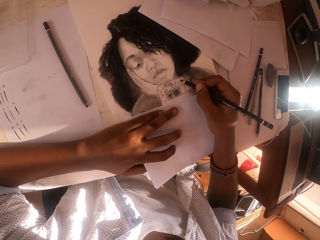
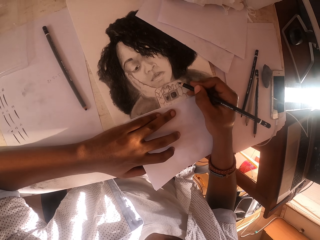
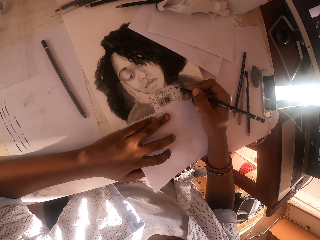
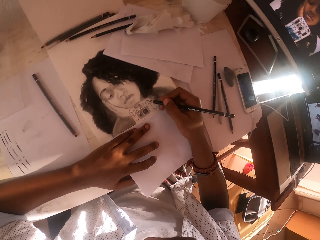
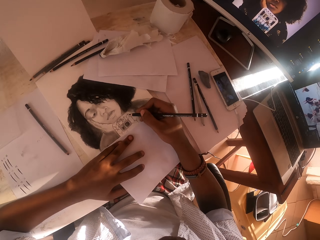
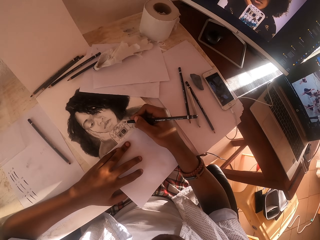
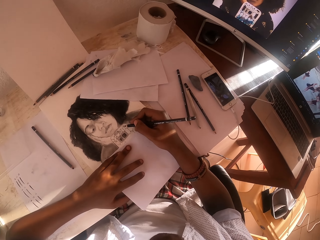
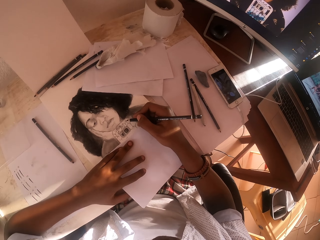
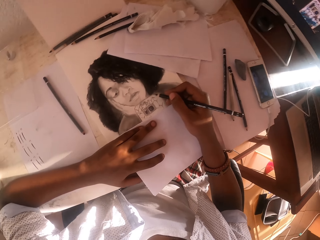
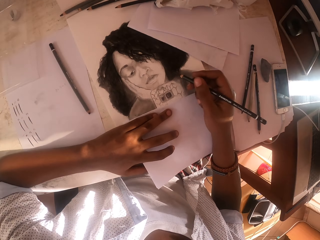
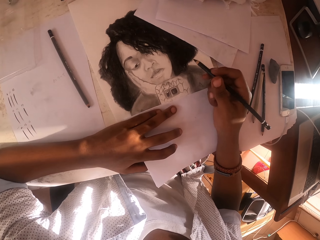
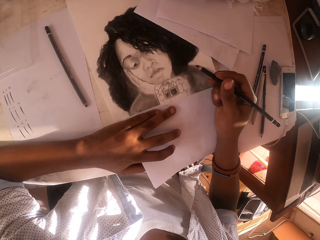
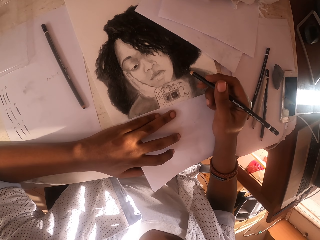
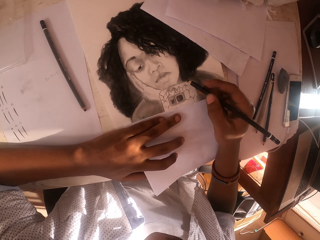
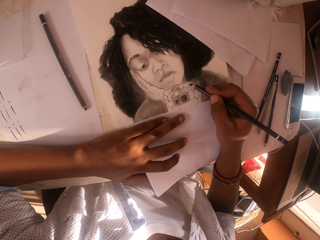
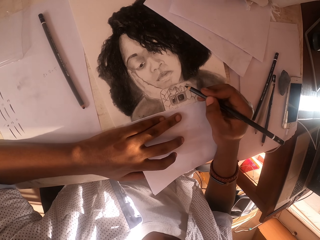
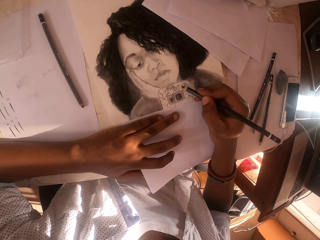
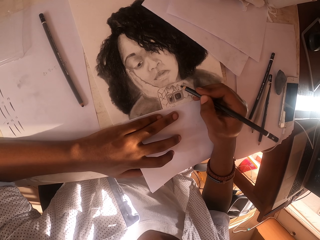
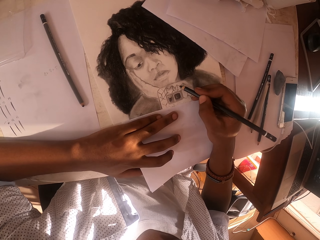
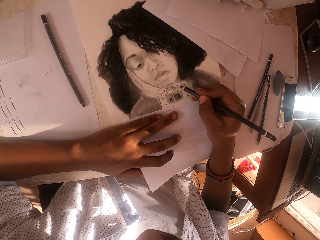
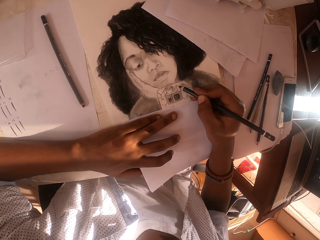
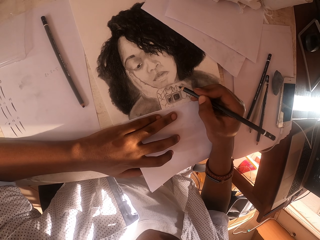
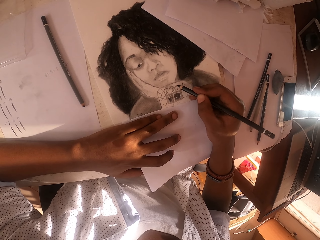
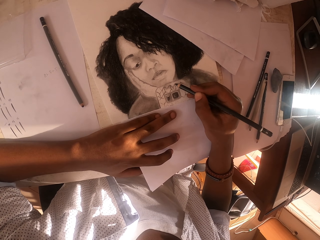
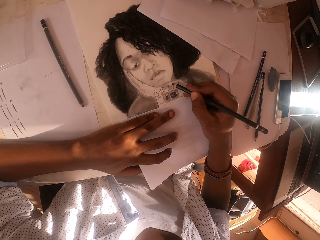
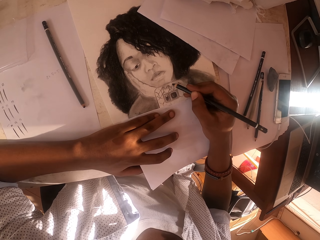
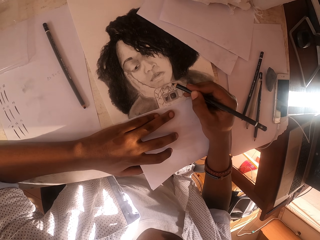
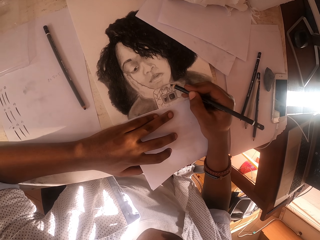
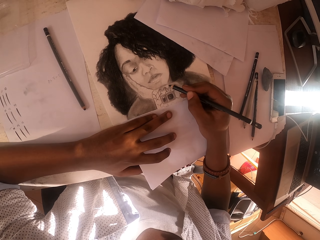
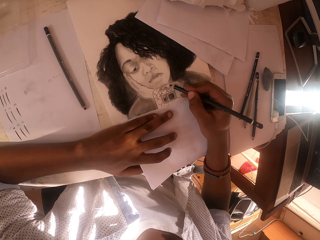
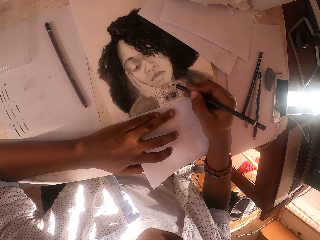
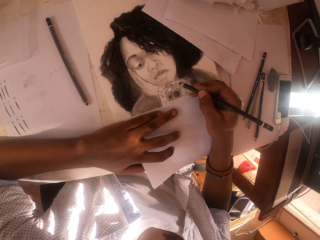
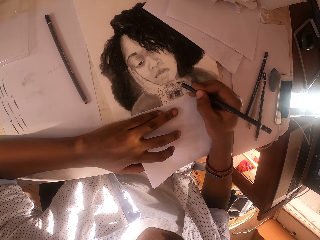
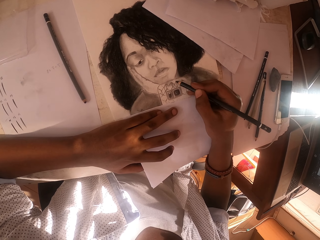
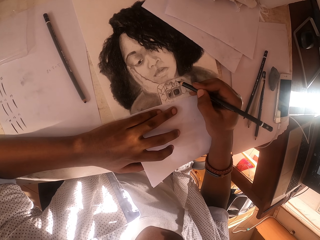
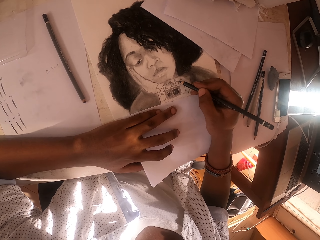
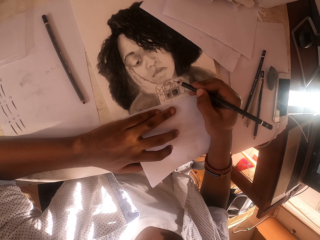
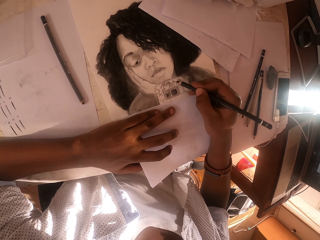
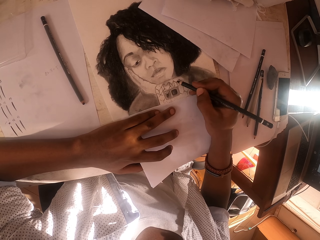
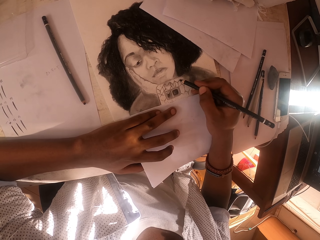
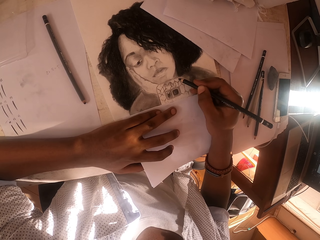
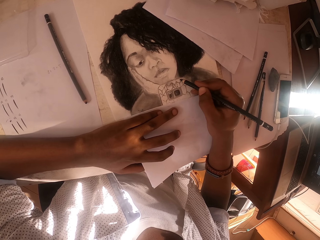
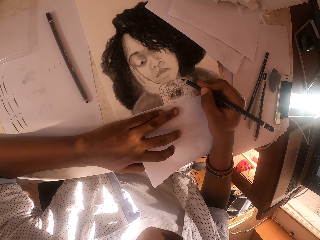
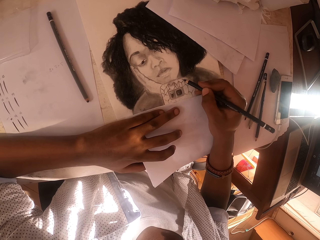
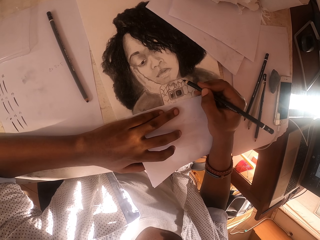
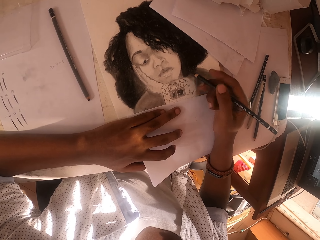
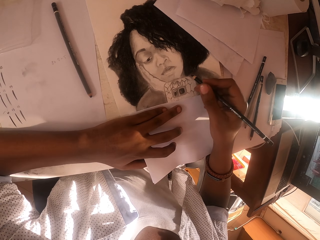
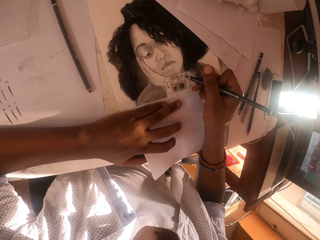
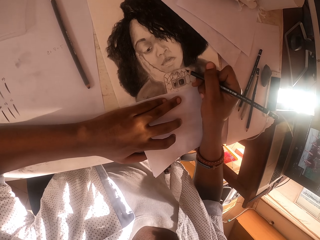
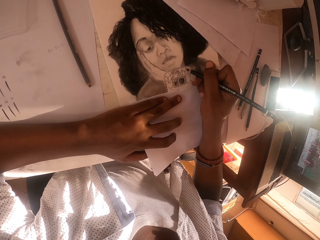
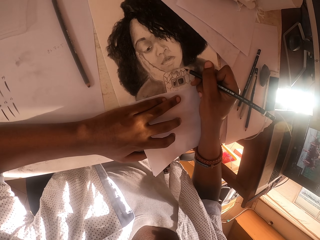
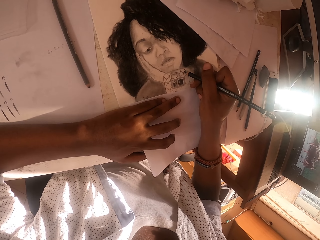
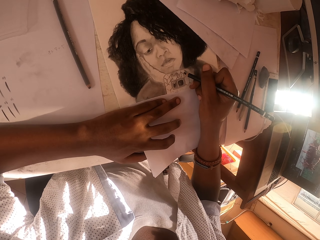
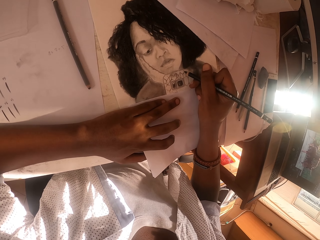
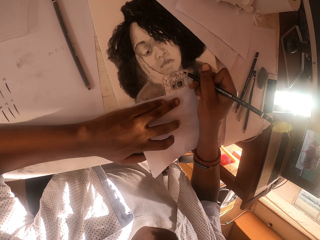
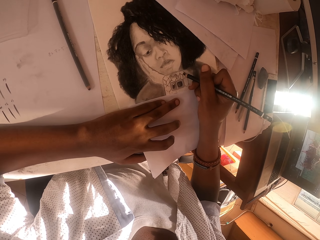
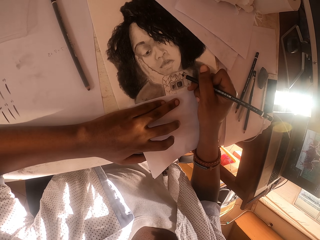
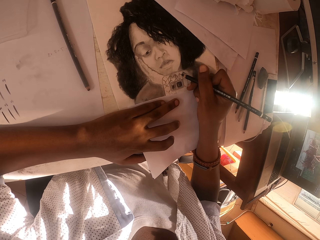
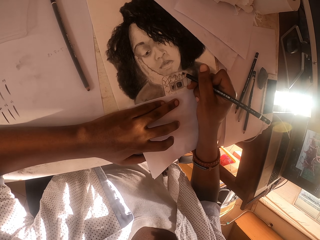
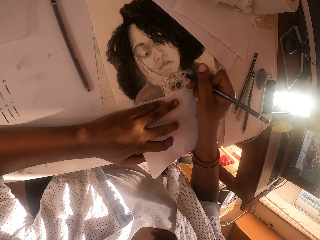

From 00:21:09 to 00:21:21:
The camera wearer colors the picture. He lifts the colored pencil slightly. He colors the picture.

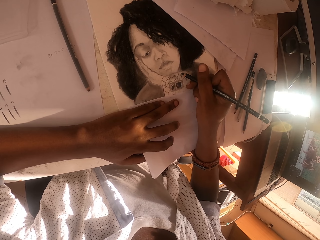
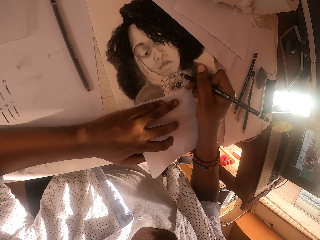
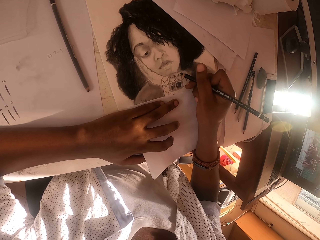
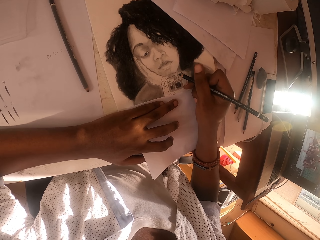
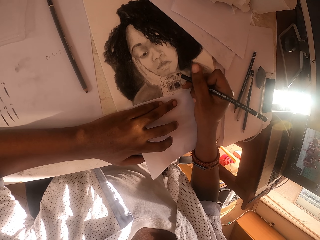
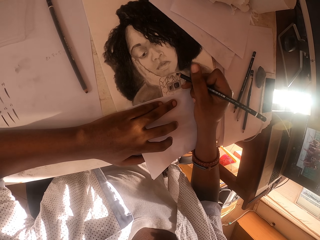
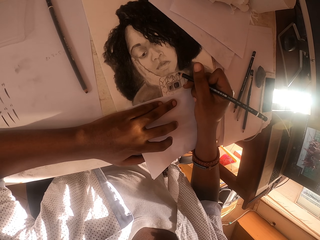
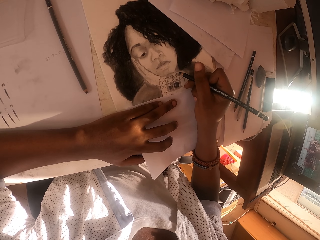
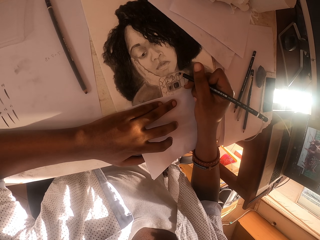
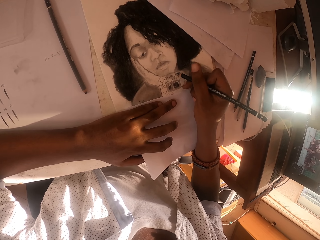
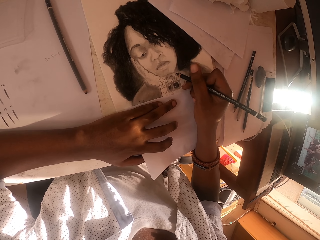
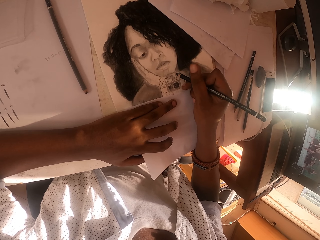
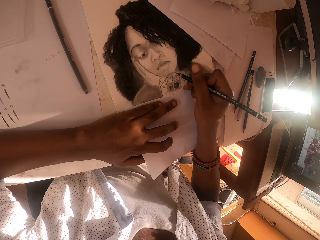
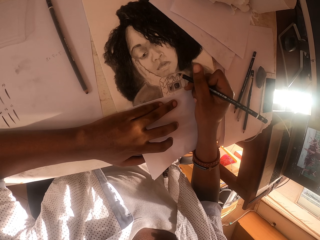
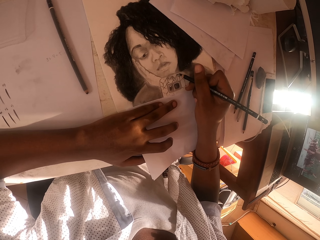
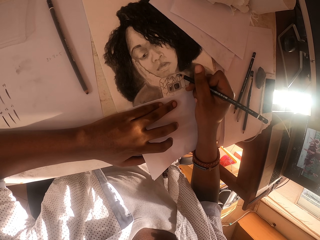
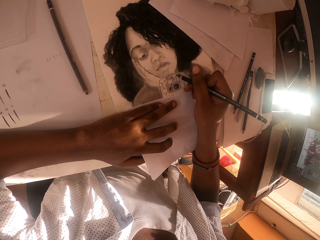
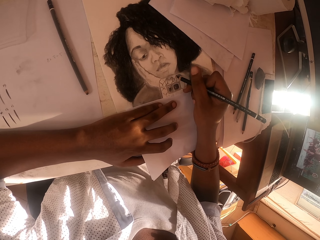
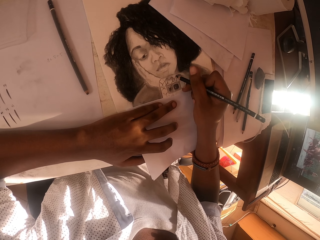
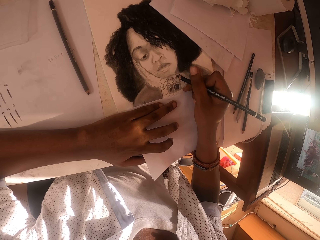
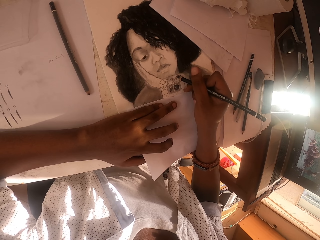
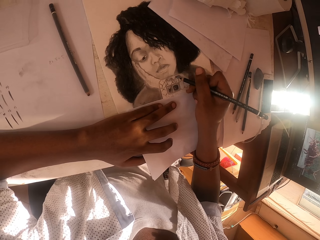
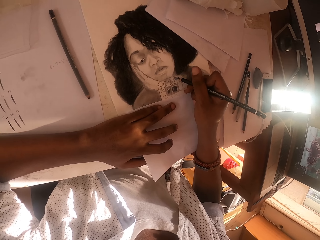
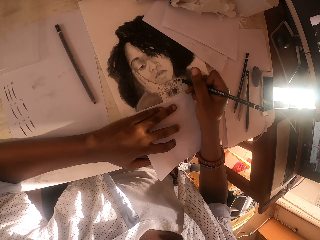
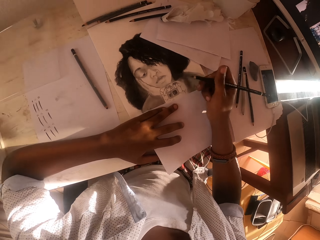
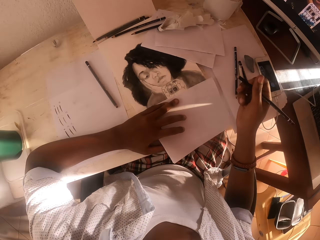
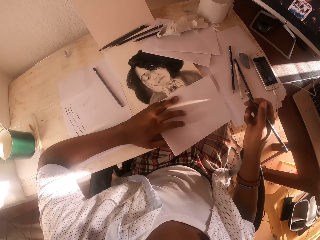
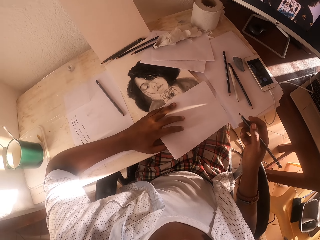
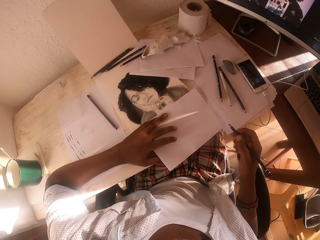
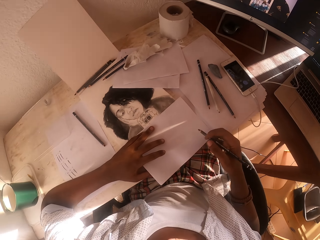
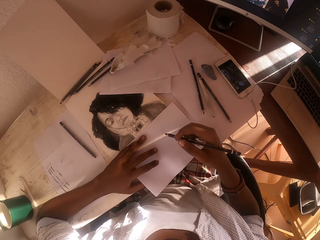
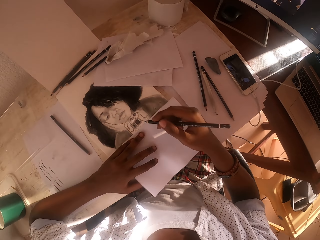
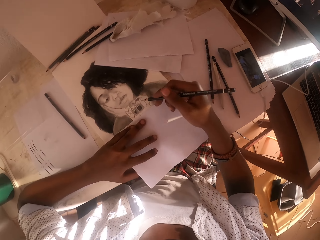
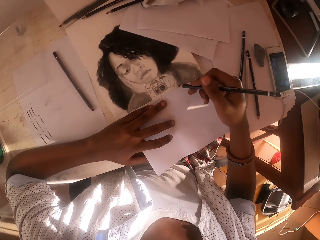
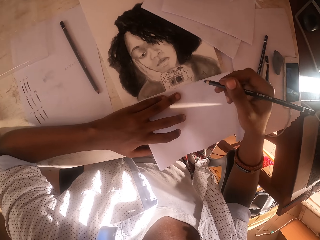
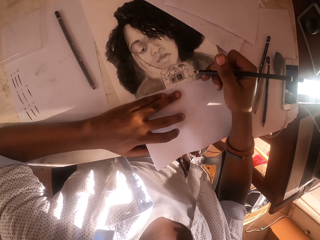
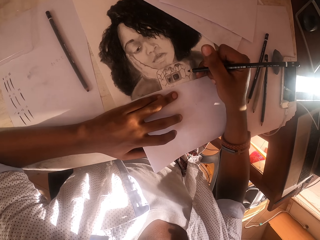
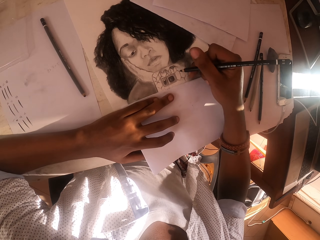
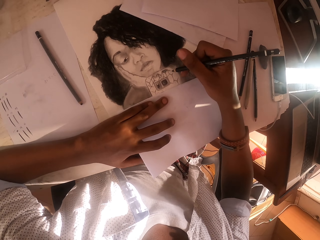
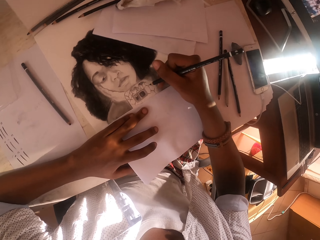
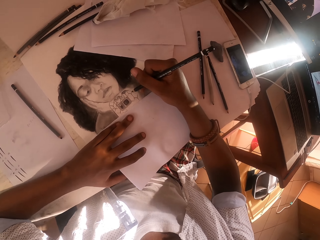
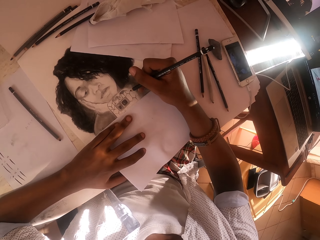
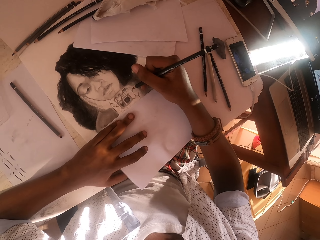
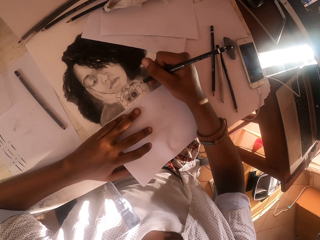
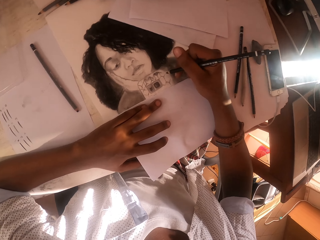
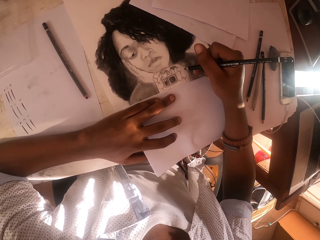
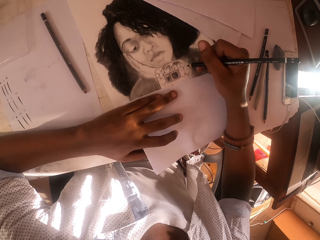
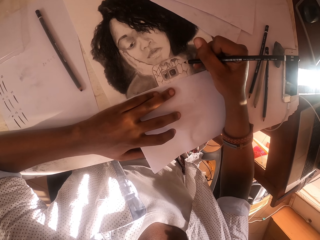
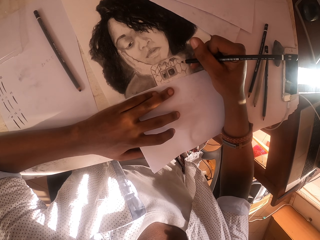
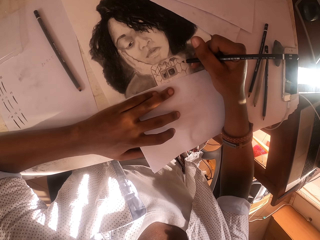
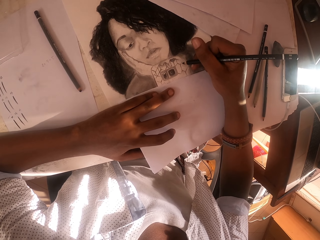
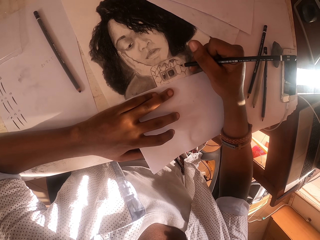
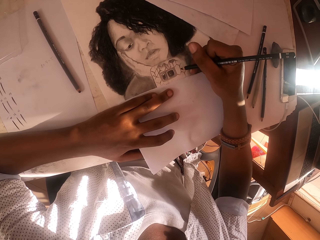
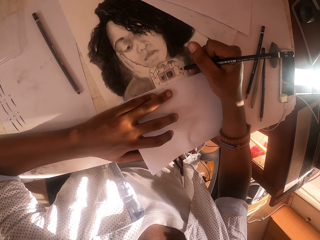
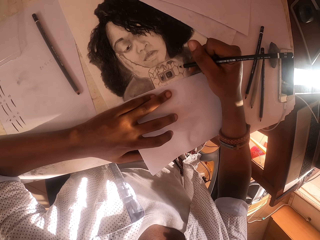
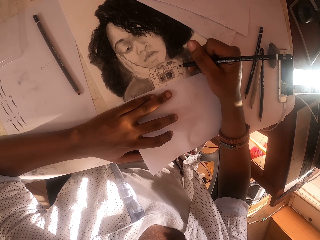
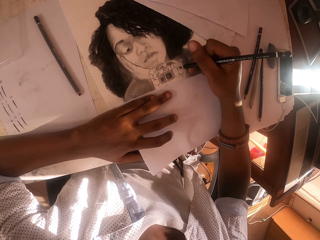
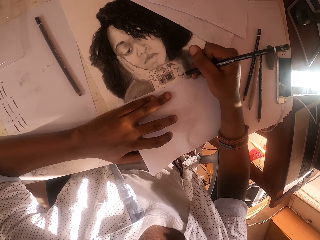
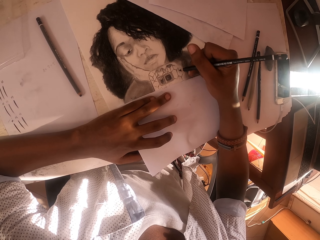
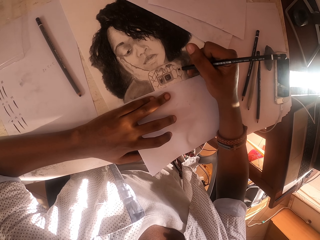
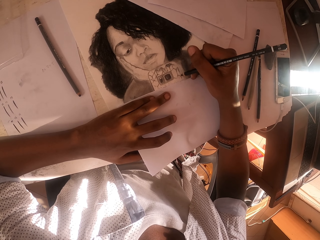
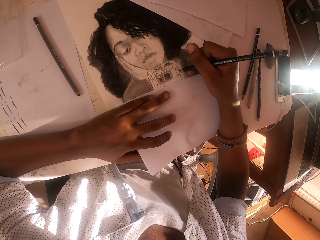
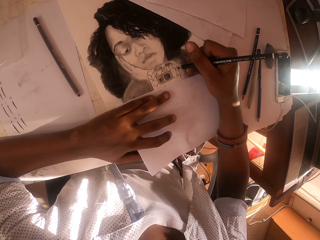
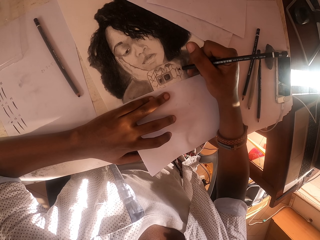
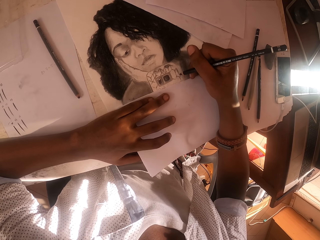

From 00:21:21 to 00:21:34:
The camera wearer moves his hand slightly backwards. He stops drawing the painting paper. He moves his hand to the front. He draws the painting paper with a black pencil. He colors the picture.
